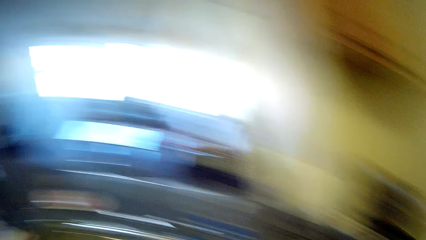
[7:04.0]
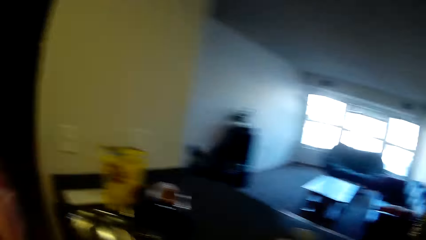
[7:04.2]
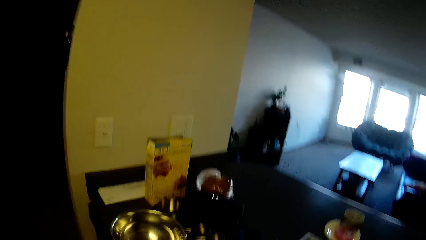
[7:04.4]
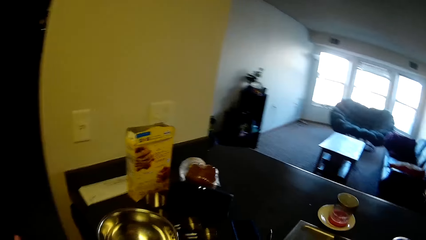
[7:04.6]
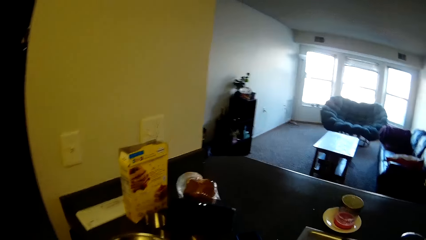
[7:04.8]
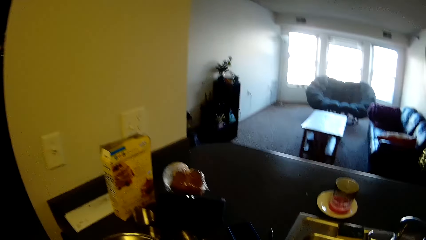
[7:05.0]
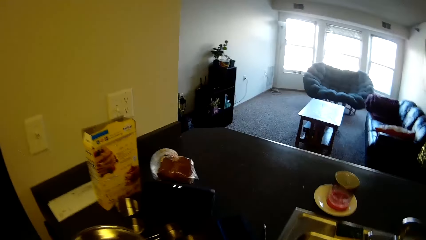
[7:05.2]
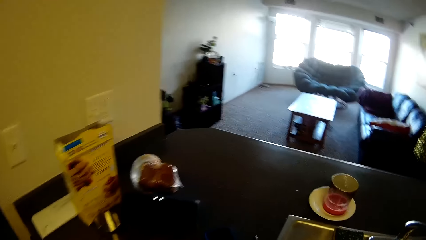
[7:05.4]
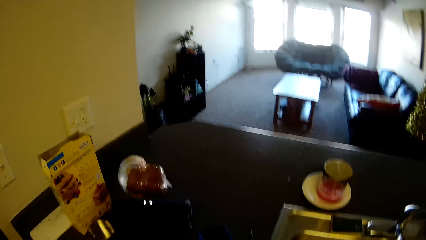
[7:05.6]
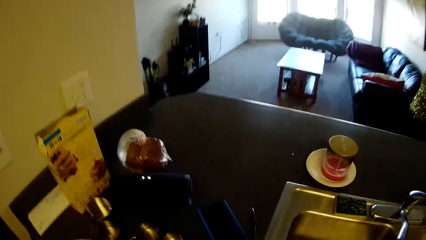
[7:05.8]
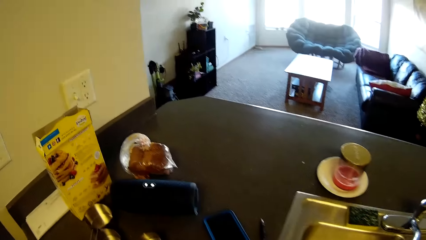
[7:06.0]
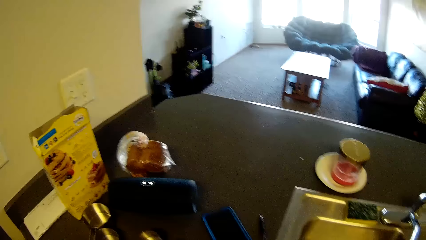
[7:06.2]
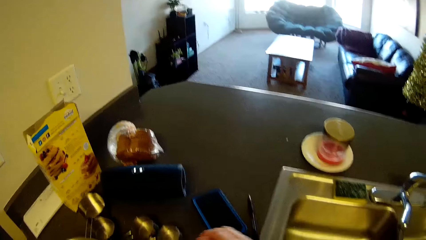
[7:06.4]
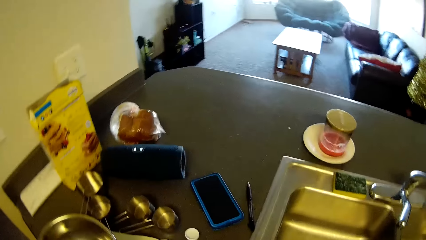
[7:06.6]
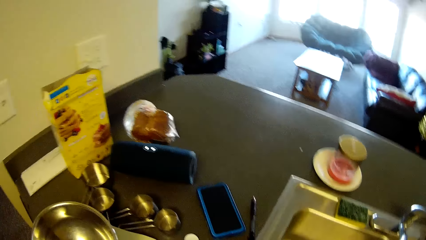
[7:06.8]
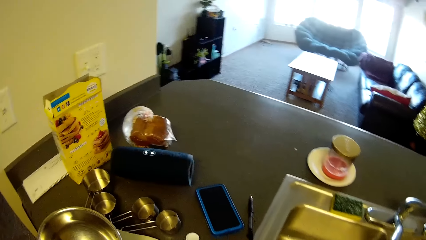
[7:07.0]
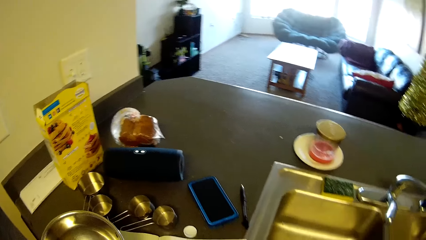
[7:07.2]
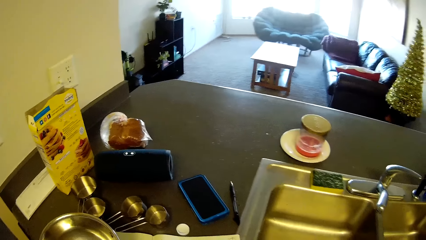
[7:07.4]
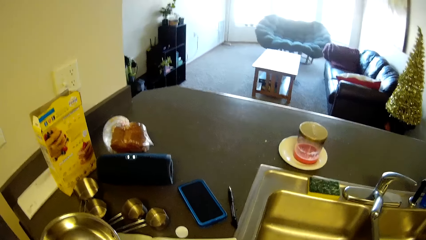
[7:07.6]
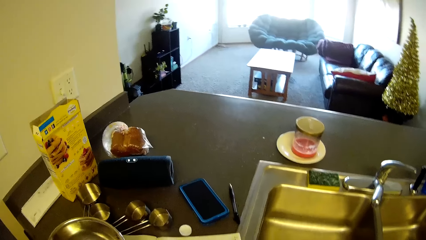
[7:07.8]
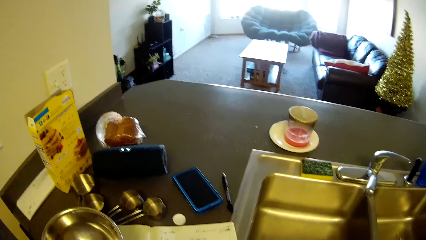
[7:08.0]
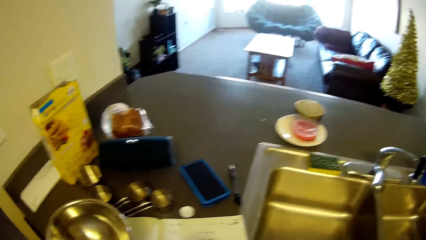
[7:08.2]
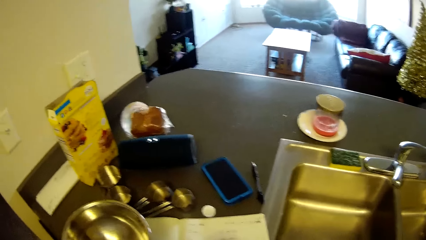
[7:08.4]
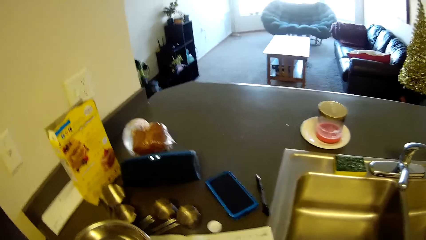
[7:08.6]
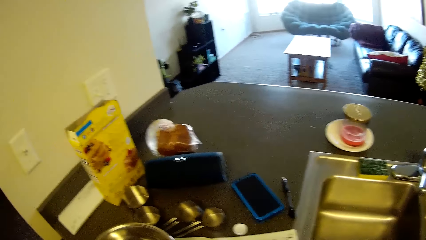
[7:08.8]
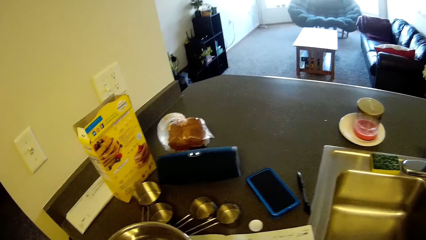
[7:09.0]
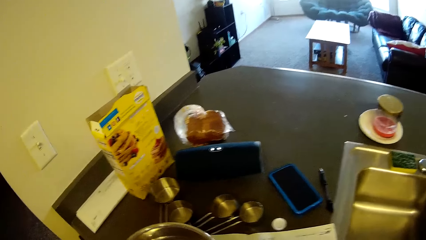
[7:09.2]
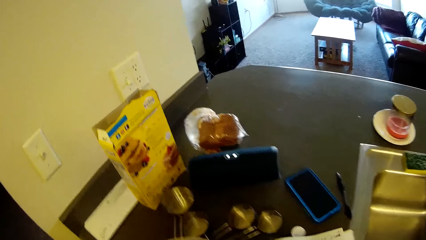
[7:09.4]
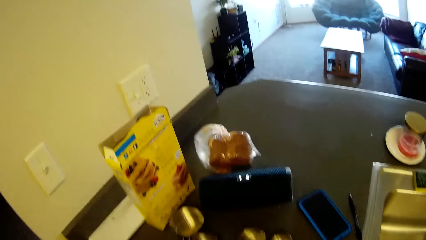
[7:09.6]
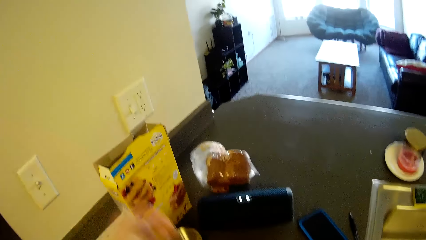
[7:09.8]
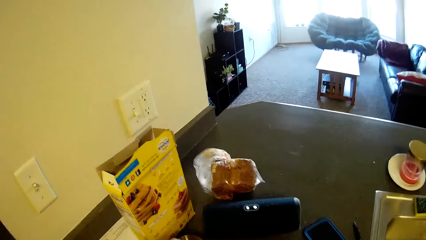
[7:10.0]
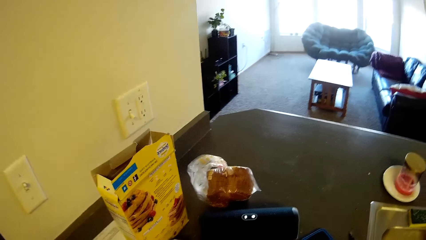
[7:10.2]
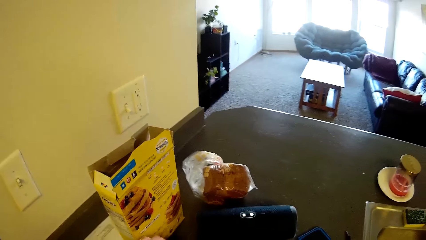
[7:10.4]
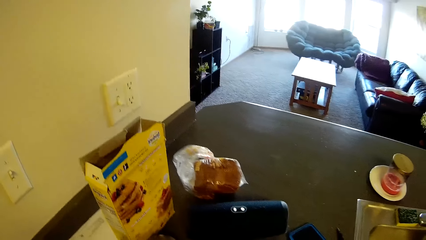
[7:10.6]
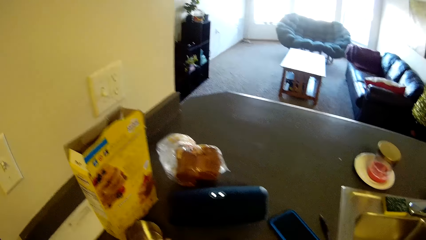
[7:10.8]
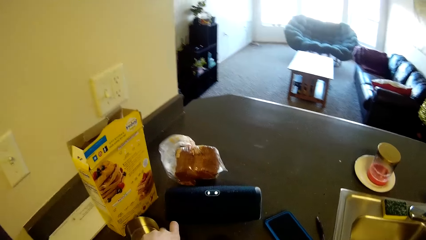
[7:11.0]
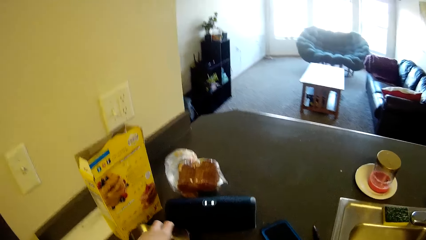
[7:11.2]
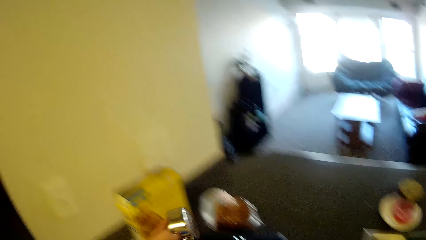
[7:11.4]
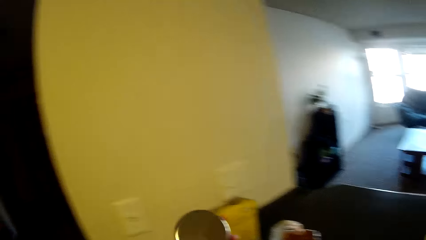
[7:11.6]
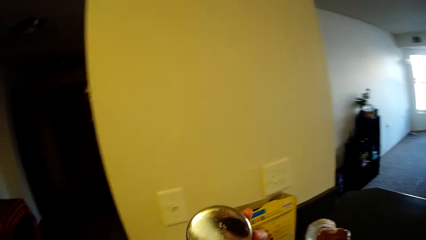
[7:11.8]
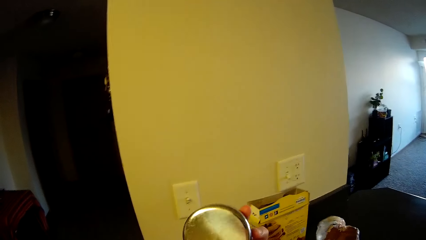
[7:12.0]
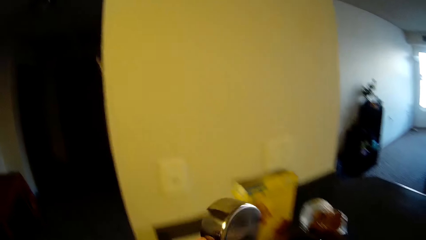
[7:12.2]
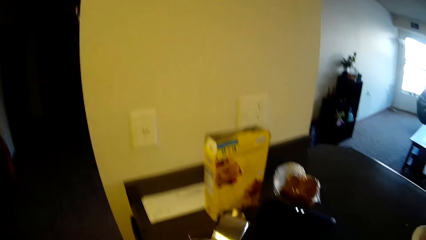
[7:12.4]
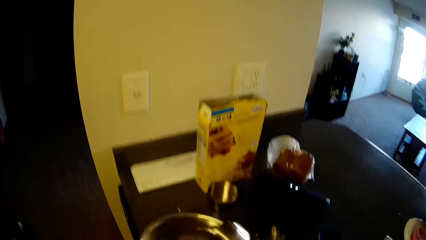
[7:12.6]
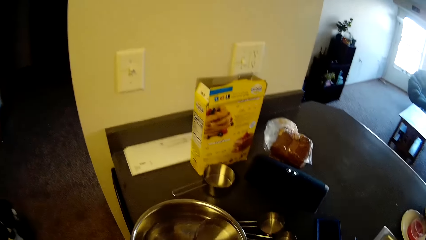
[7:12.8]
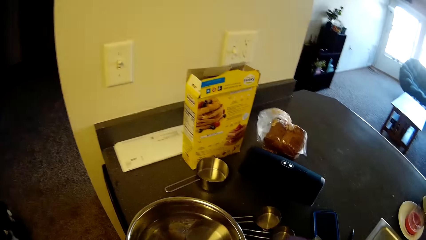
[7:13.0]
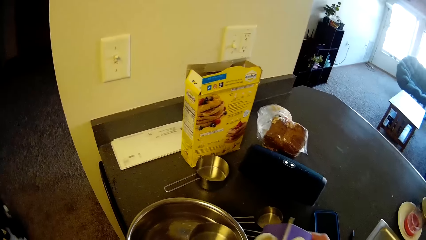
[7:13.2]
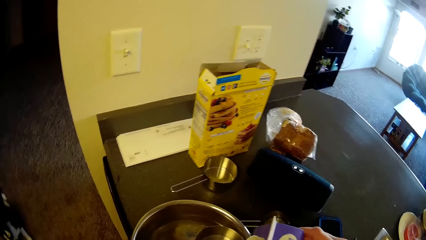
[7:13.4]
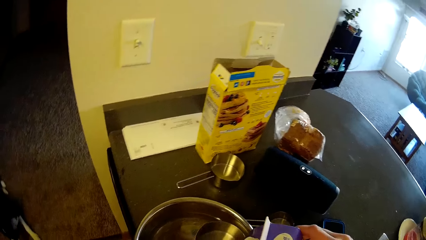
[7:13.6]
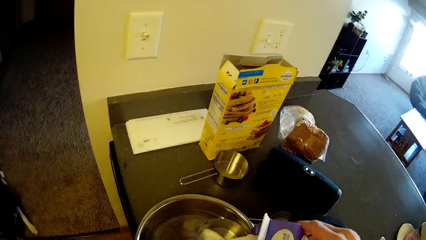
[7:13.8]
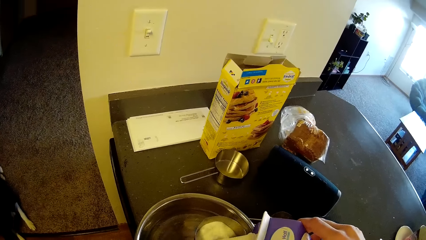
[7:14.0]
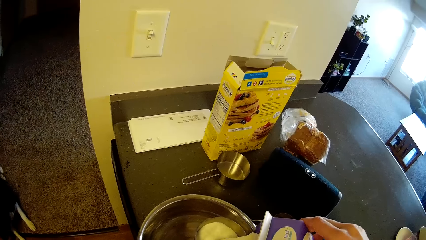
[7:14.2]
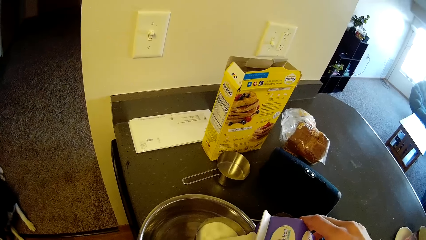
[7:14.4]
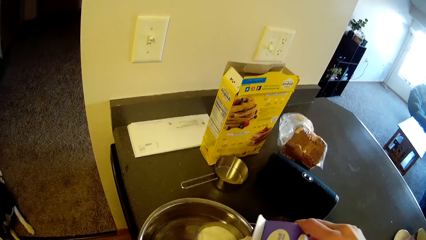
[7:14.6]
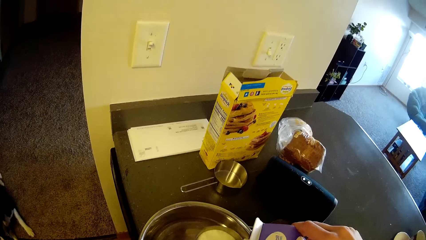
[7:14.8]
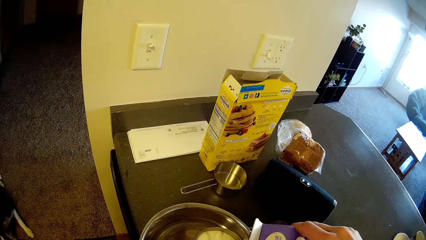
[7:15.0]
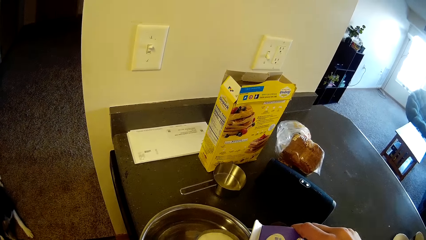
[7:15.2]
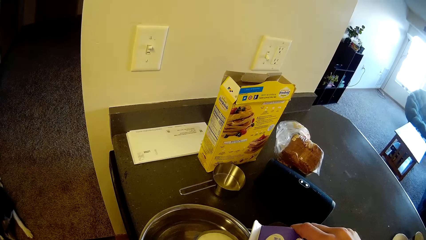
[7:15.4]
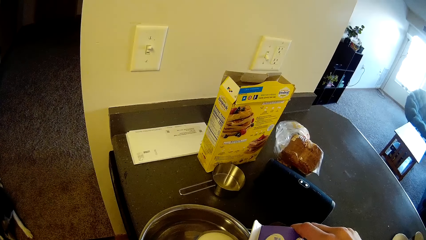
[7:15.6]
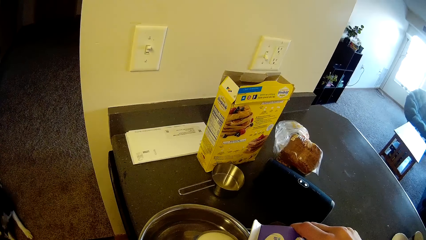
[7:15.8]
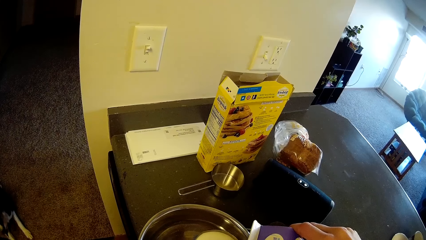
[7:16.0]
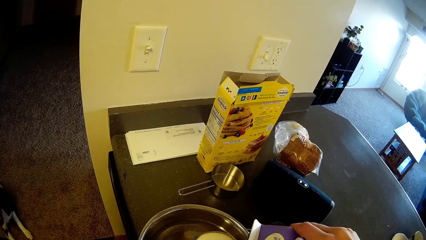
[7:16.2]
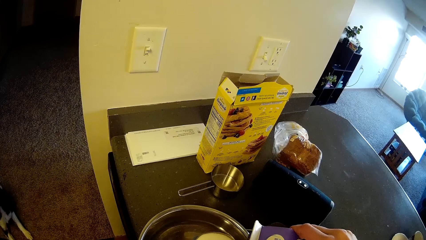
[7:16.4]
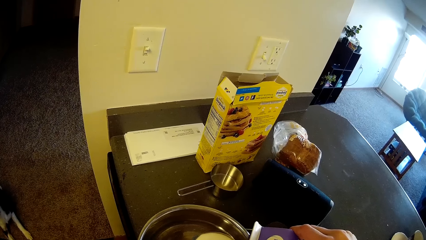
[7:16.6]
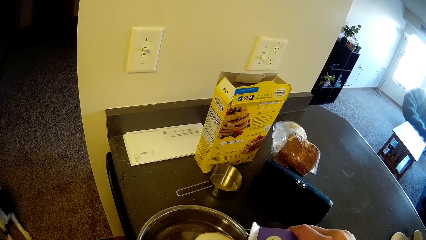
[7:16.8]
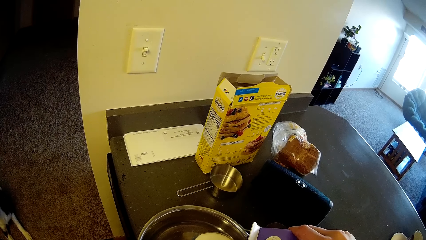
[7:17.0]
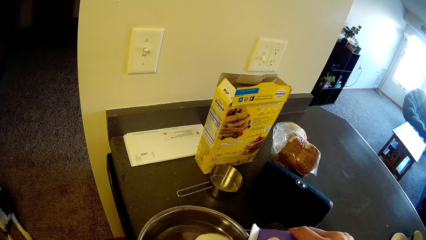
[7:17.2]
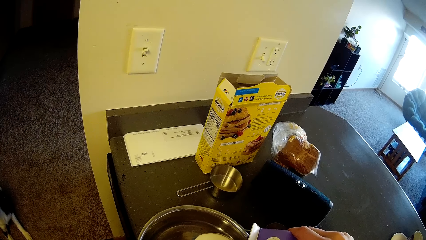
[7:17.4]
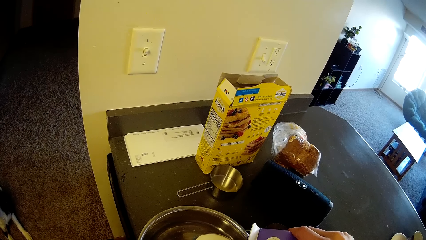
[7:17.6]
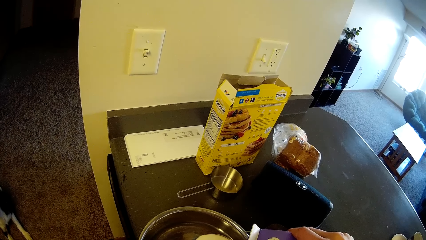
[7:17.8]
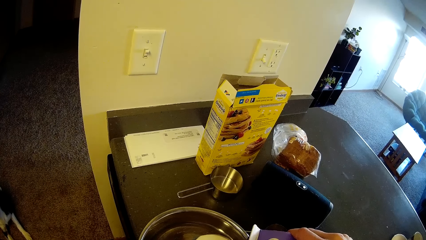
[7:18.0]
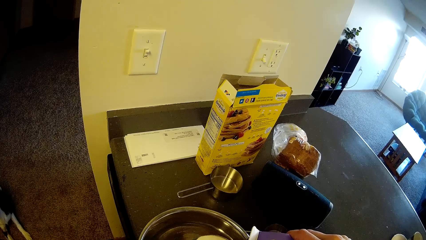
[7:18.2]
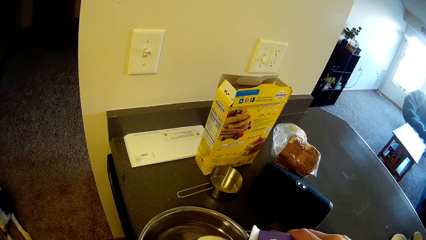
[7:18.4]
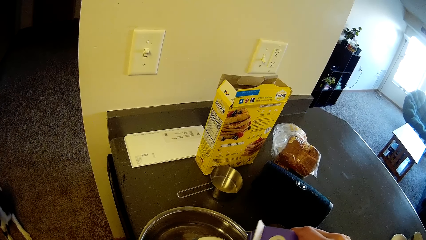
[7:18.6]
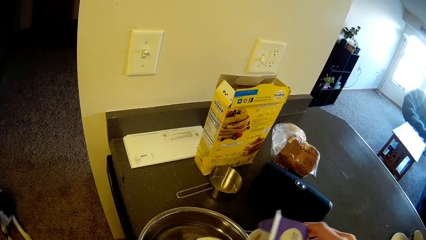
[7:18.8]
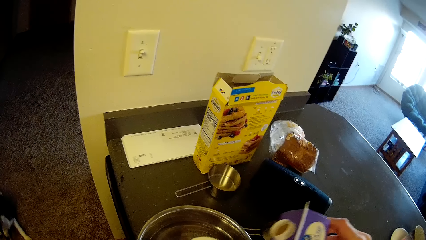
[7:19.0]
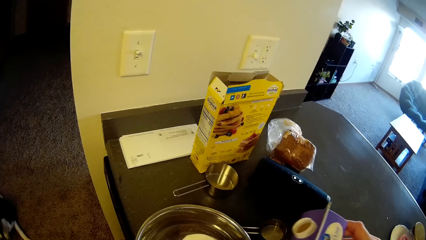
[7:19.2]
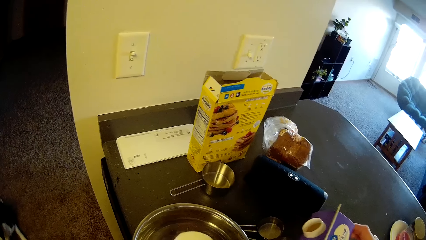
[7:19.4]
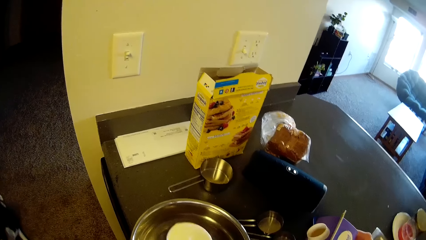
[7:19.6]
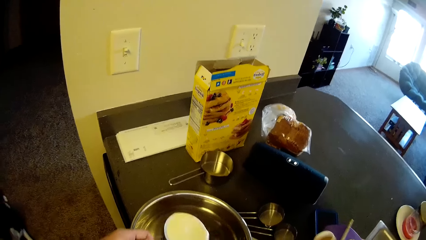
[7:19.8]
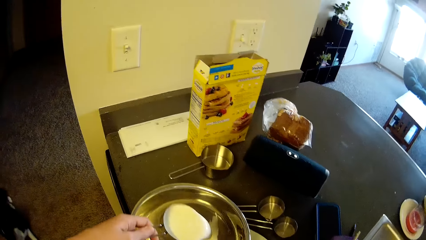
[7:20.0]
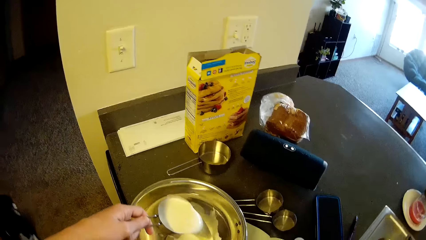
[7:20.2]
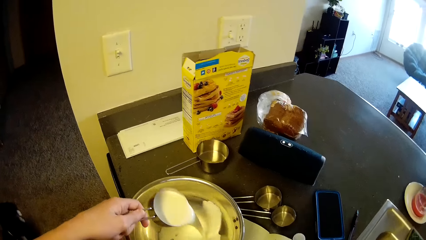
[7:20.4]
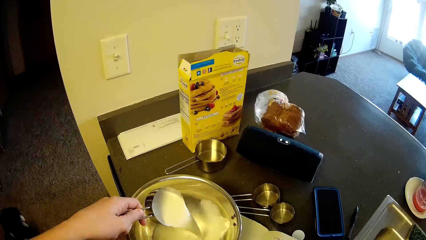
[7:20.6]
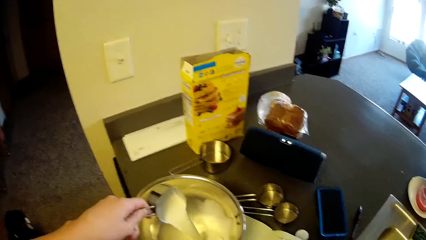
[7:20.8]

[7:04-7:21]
The camera wearer raises her left hand. She stands beside the counter top. She drops her left hand. She picks up a stainless measuring cup or milk pot from the slab. She holds the milk pot. She pours milk into the stainless measuring cup. She holds the milk packet. She pours milk from the stainless measuring cup into the stainless bowl.
